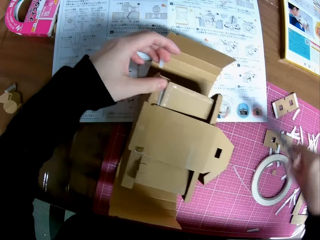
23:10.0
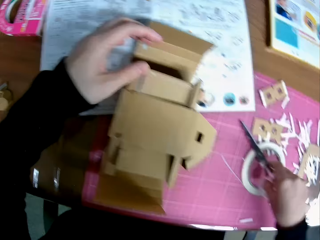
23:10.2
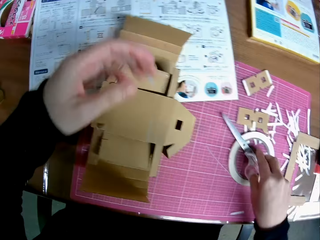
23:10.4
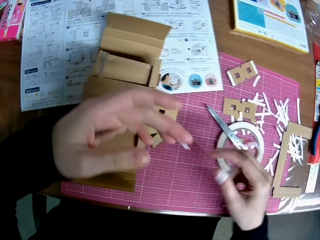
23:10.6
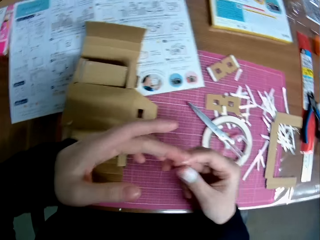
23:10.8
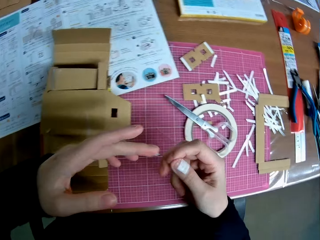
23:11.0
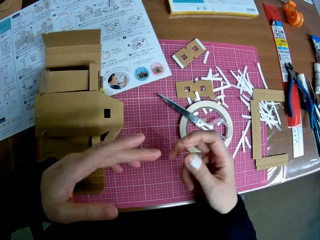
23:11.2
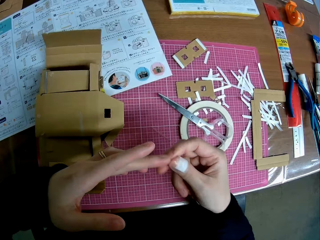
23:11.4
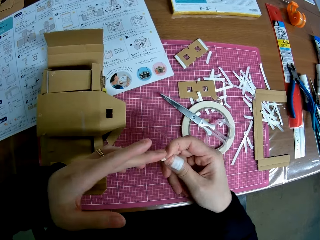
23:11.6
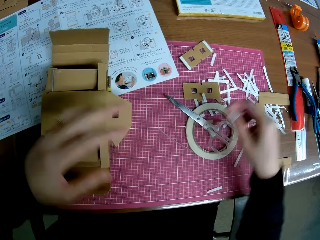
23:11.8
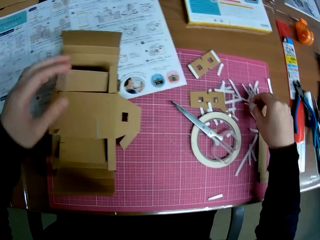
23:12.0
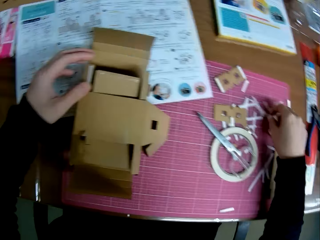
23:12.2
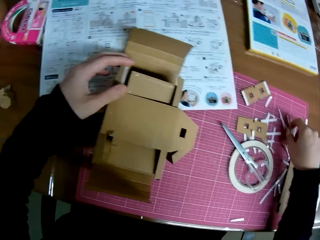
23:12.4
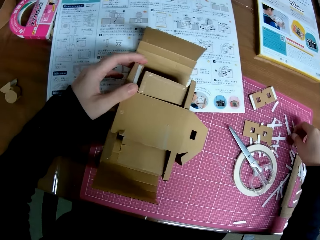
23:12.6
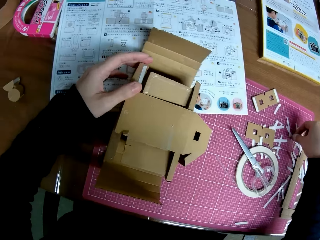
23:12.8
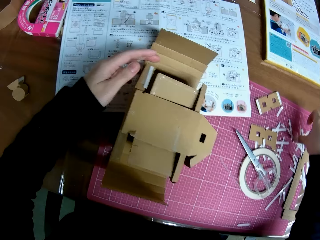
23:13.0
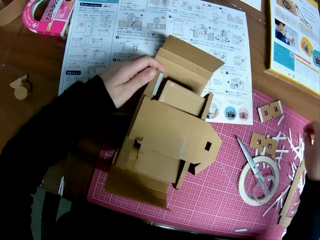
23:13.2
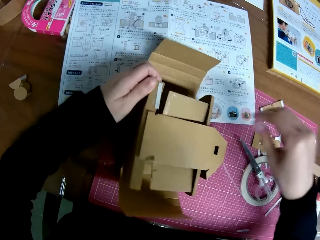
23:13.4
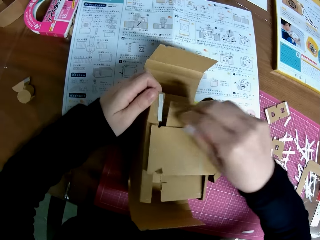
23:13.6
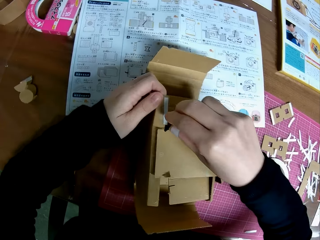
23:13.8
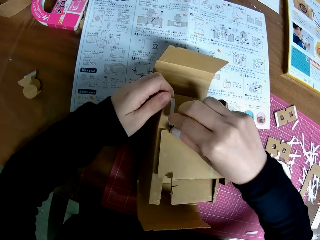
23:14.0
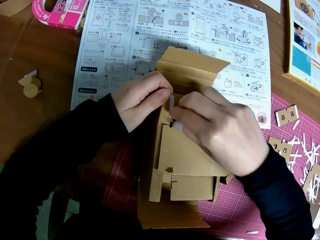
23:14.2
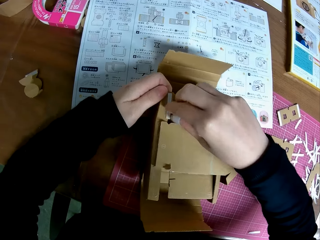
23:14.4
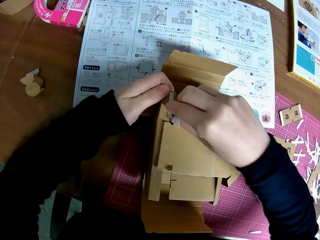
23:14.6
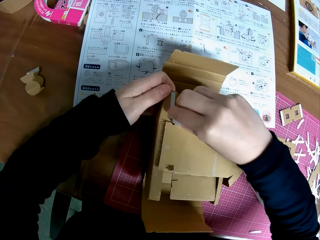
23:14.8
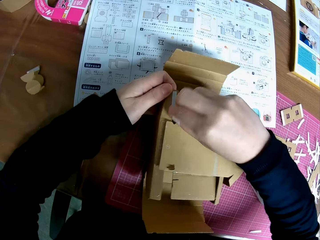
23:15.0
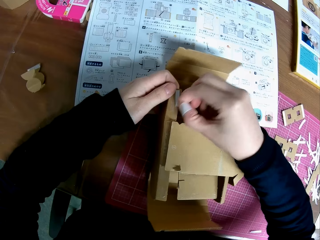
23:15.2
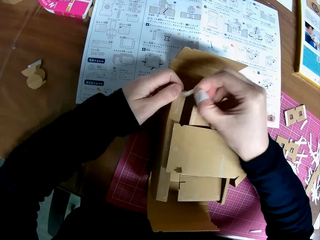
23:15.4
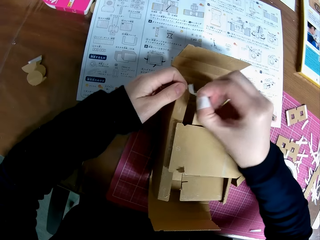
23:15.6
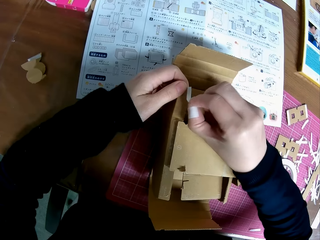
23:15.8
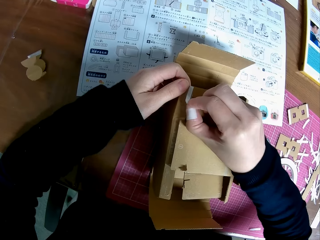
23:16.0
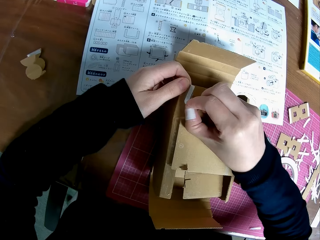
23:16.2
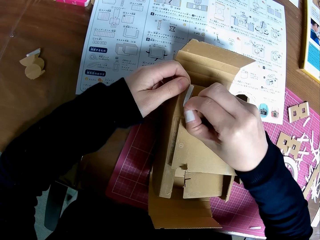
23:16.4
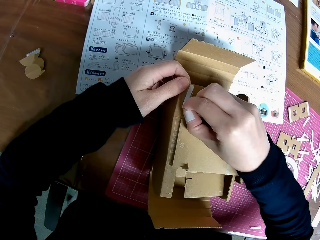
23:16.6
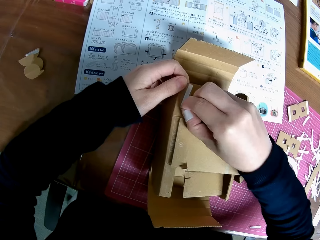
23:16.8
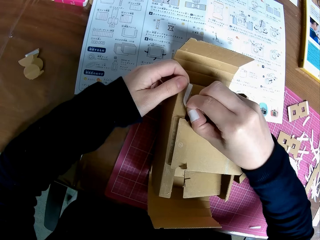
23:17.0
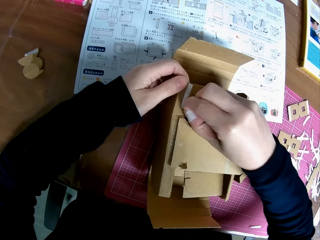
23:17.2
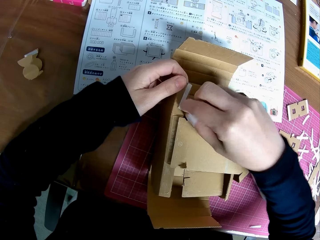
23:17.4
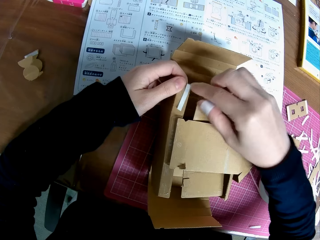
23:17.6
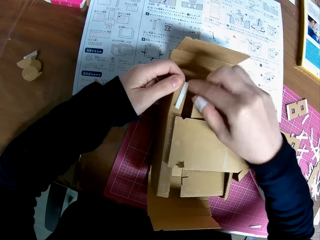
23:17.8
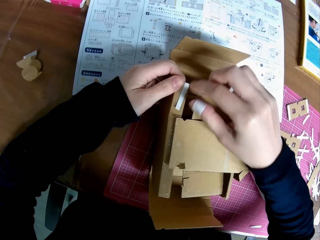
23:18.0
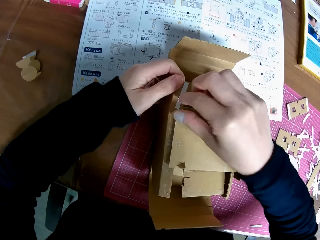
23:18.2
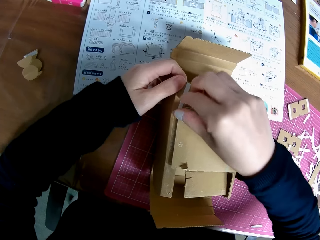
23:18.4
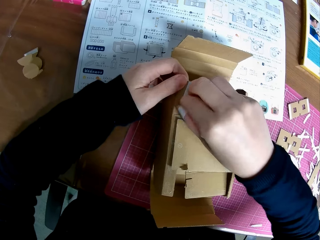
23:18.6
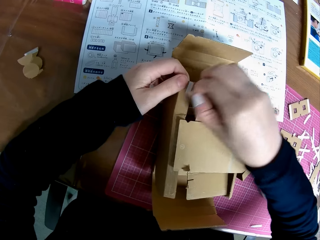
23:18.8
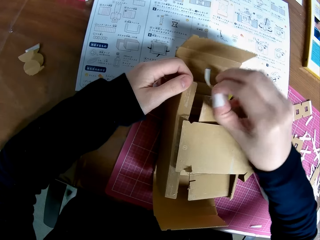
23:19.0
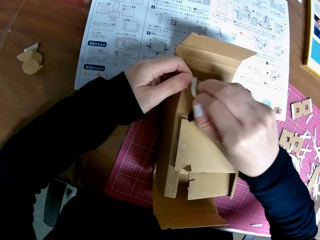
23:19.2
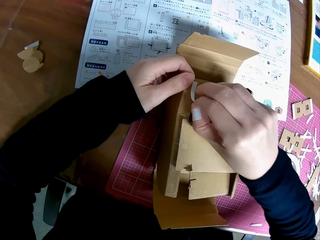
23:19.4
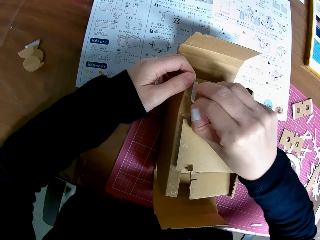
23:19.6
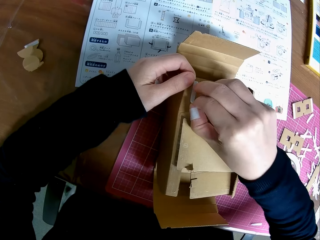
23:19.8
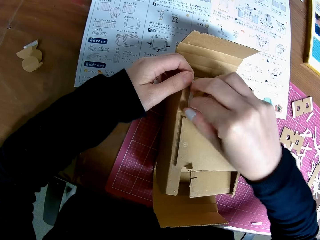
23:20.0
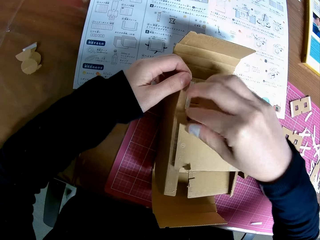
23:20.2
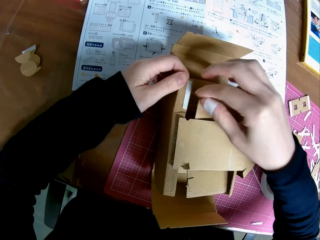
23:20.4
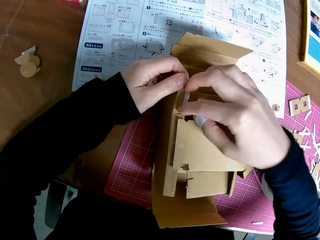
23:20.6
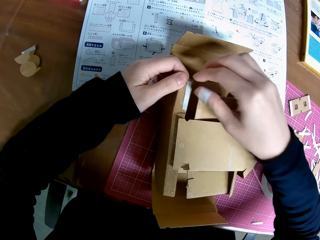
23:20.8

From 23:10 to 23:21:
The camera wearer sticks the sellotape. He drops the scissors on the table. He peels off tape from his left index finger using his right hand. He sticks the tape to the table. He holds the cardboard camera model. He peels off tape from a carton. He sticks the tape to the carton. He presses the sellotape. He peels off tape from the carton. He sticks the tape to the carton.

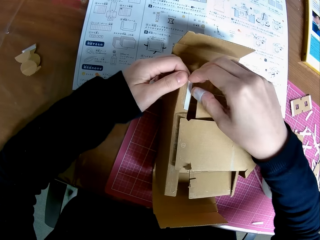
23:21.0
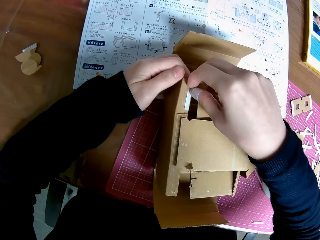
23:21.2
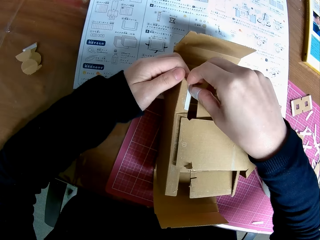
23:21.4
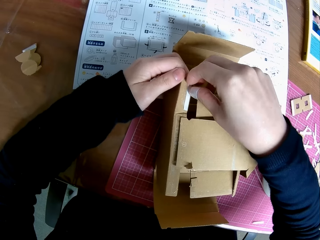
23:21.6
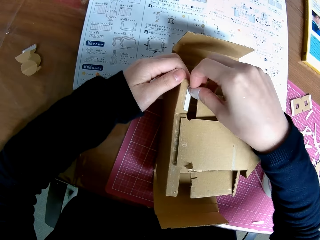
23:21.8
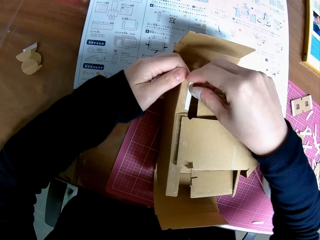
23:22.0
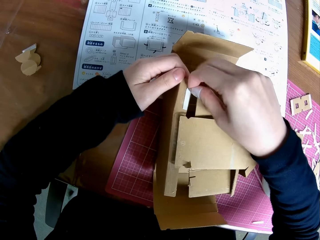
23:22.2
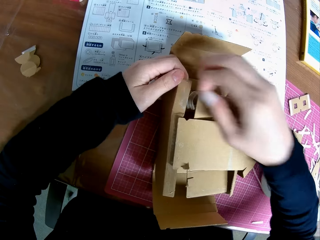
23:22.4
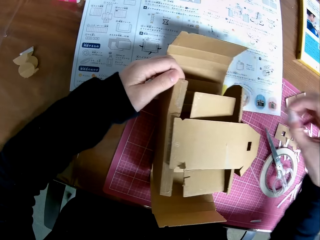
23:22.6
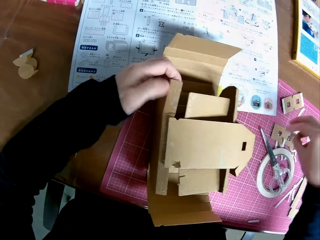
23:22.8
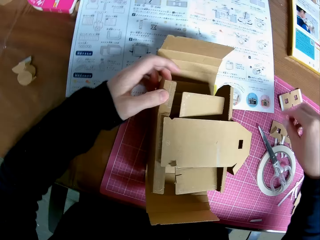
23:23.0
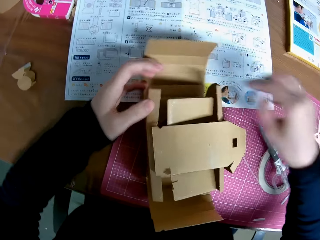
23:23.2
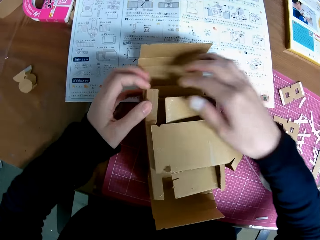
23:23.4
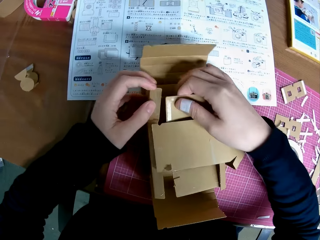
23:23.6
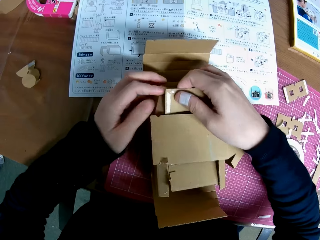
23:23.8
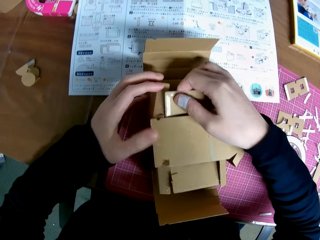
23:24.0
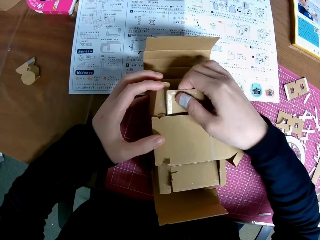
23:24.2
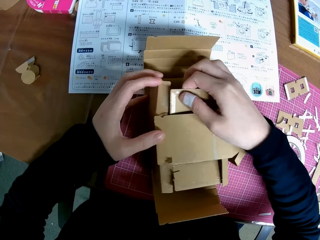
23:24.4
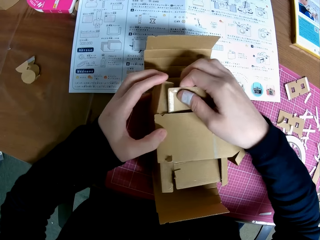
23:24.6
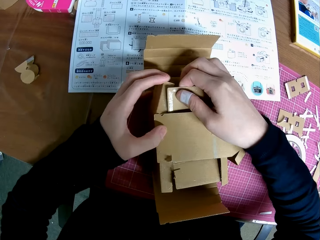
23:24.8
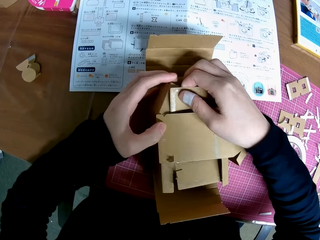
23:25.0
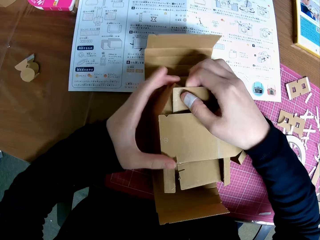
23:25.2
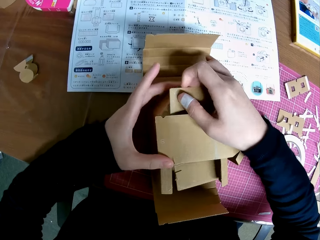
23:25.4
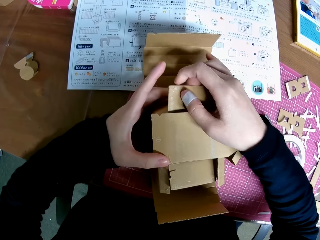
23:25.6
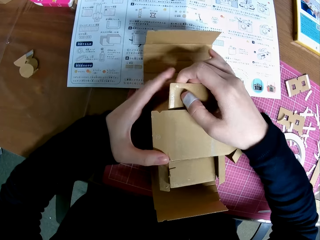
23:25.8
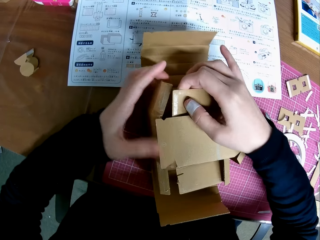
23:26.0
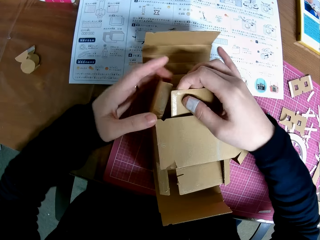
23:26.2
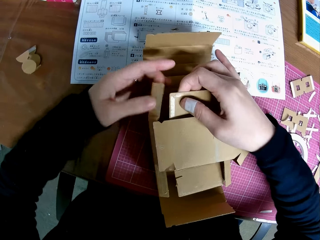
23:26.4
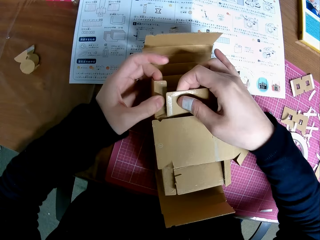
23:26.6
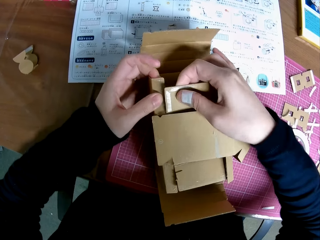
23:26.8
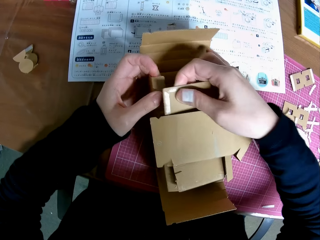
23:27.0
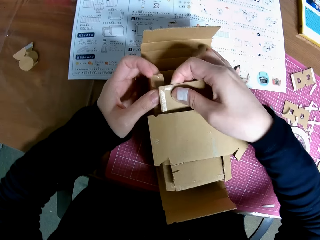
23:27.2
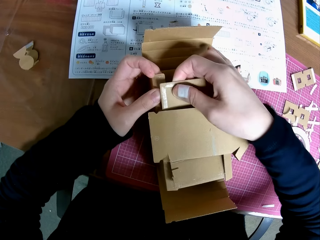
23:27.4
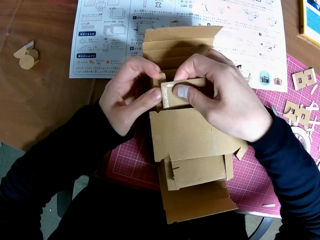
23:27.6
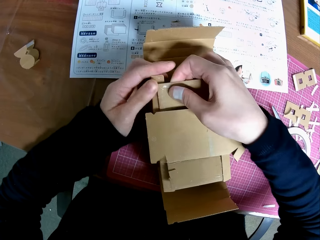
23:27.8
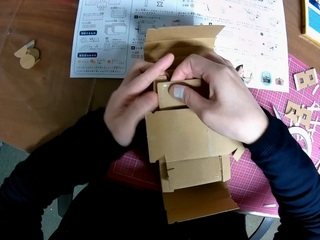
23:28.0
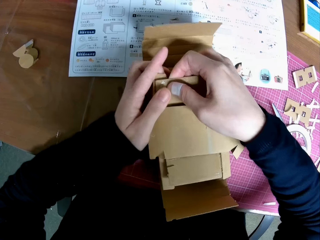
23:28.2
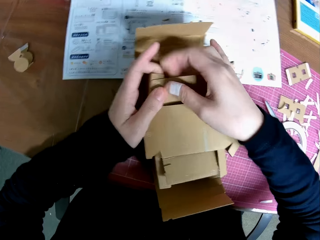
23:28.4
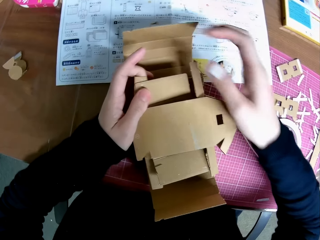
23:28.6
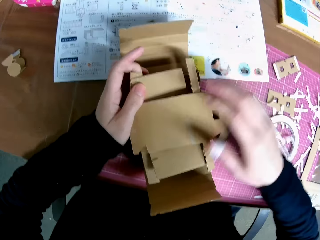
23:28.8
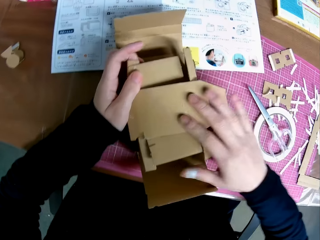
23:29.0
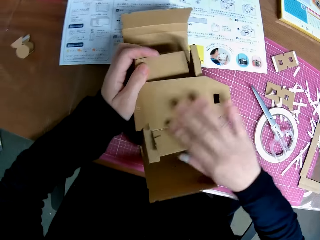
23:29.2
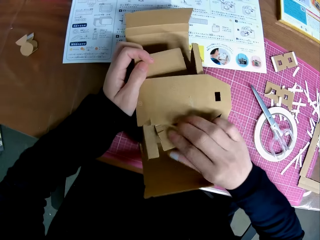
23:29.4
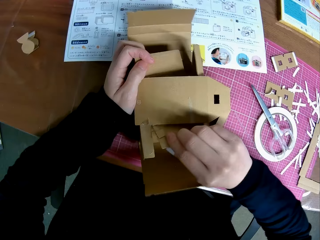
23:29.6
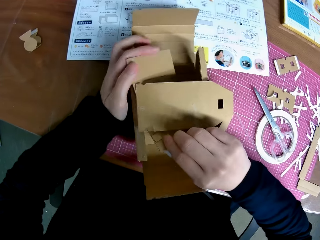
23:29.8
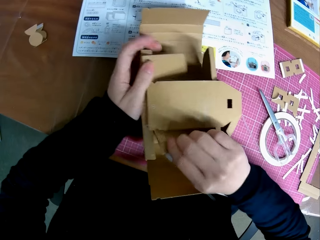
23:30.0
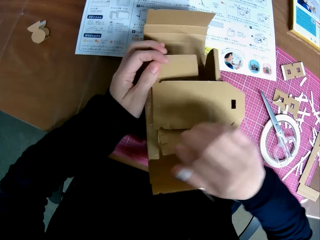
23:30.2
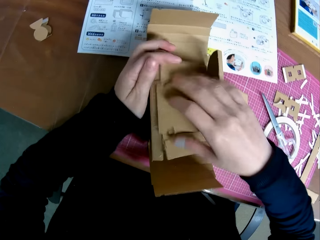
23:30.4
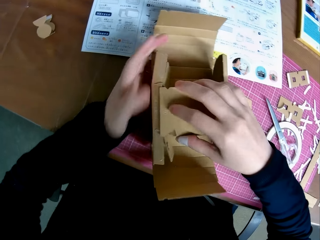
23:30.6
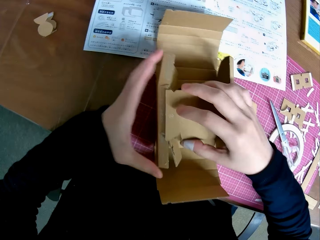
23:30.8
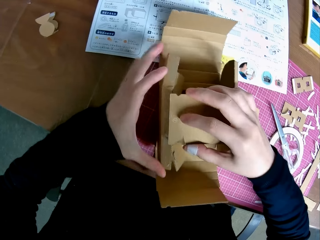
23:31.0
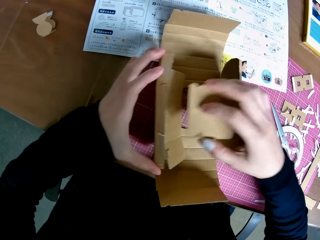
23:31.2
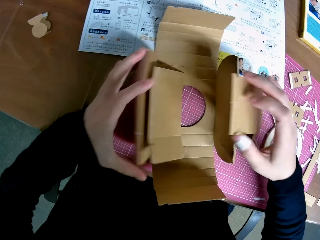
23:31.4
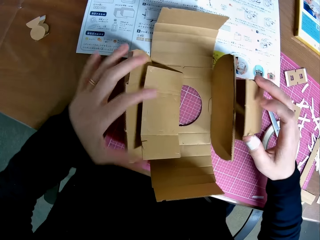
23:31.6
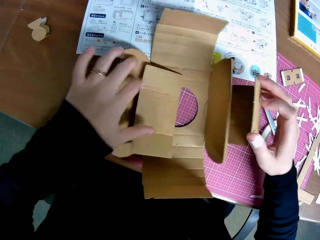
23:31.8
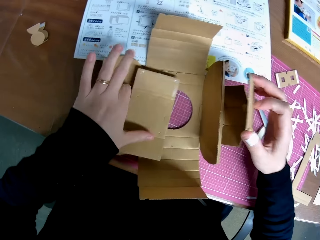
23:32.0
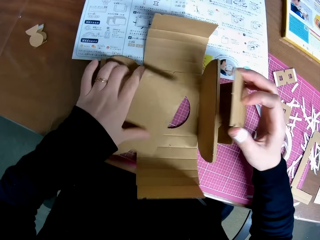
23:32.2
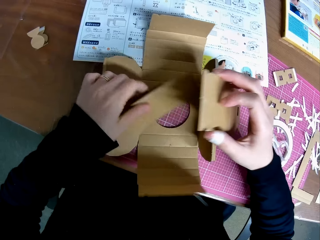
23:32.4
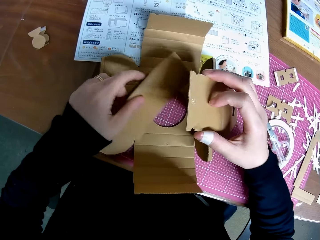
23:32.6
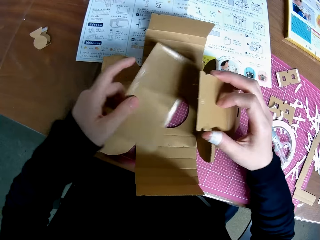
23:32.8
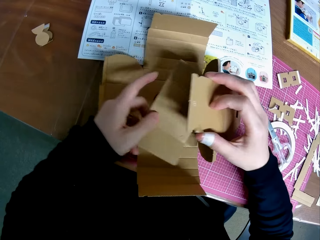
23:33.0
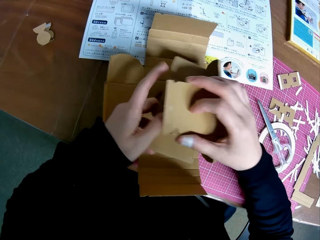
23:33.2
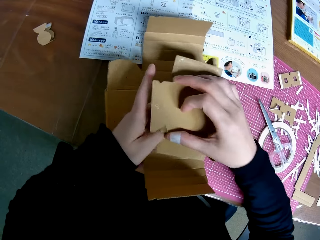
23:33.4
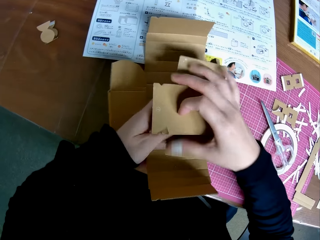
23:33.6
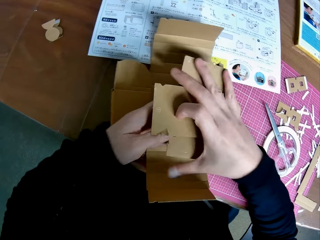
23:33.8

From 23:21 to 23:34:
The camera wearer presses the sellotape. They peel the tape off the carton. They throw the tape on the table. They stick the cardboards. They arrange the carton. They open the cardboards.
